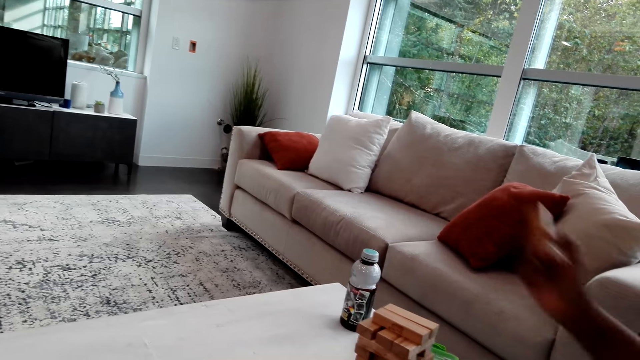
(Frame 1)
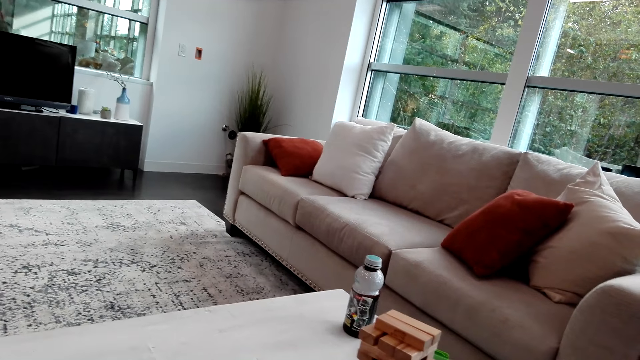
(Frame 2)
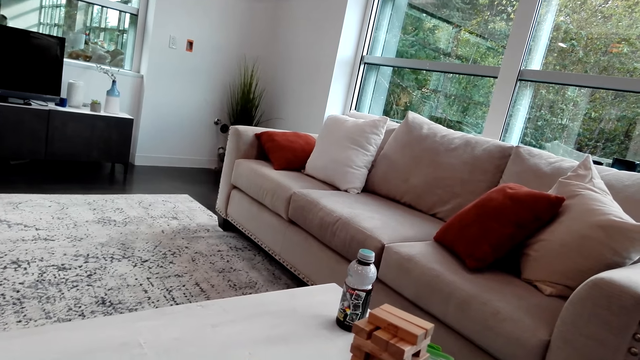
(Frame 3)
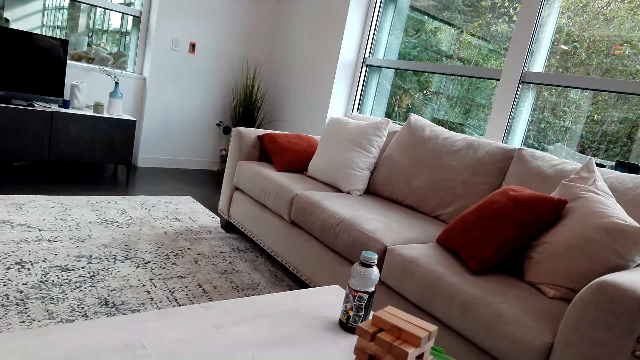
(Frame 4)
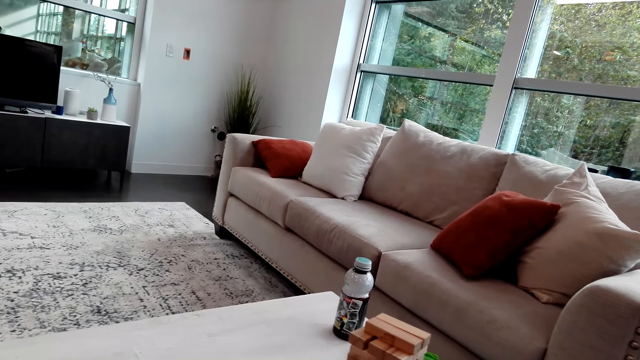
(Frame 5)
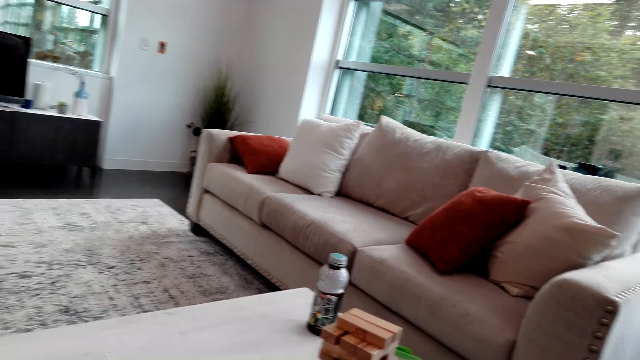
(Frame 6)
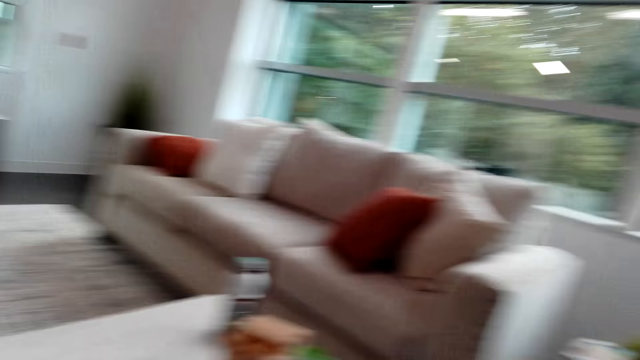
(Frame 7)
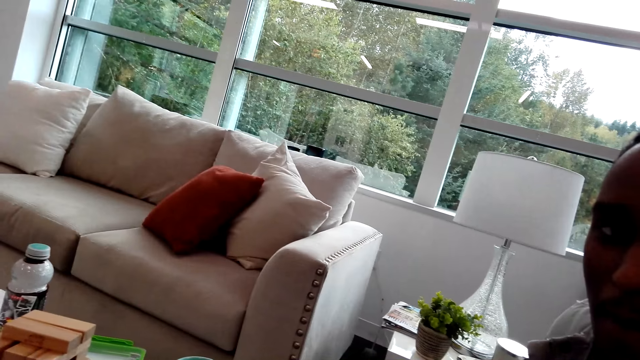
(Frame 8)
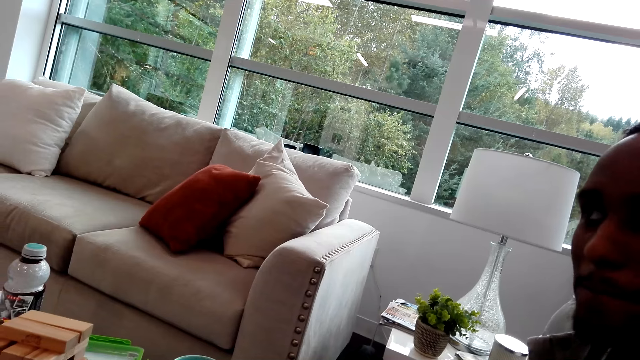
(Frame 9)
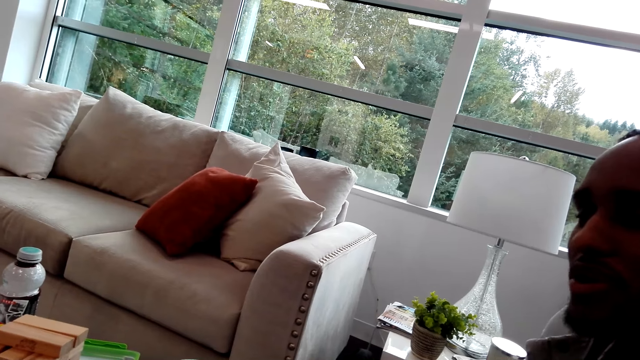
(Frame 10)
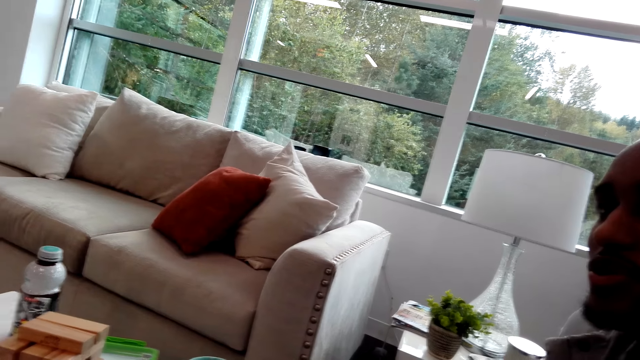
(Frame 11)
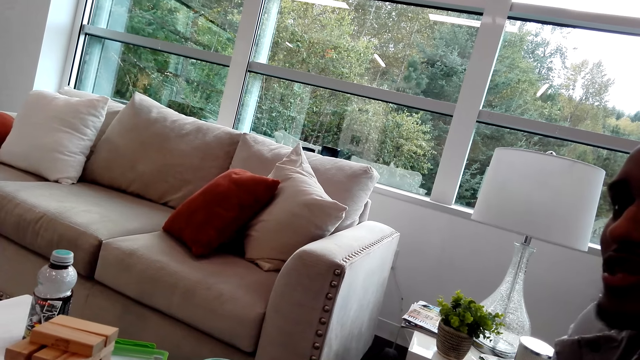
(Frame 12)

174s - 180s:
A man picks up the piece.

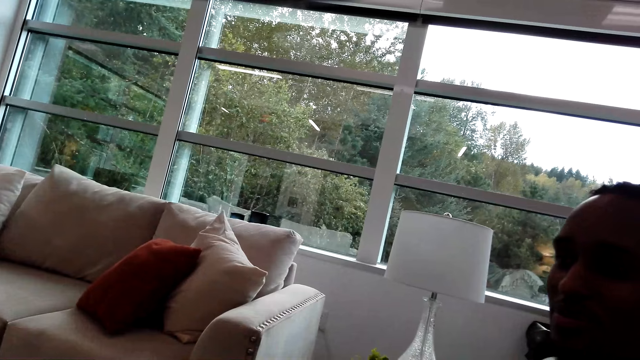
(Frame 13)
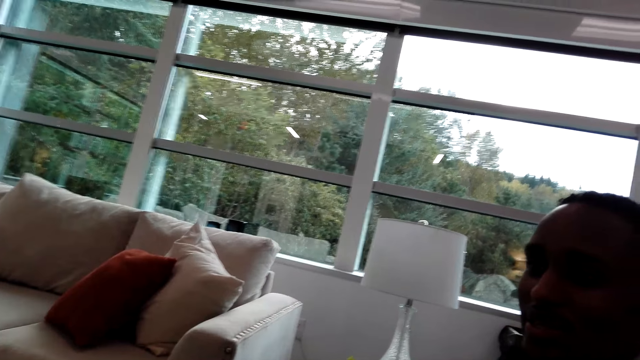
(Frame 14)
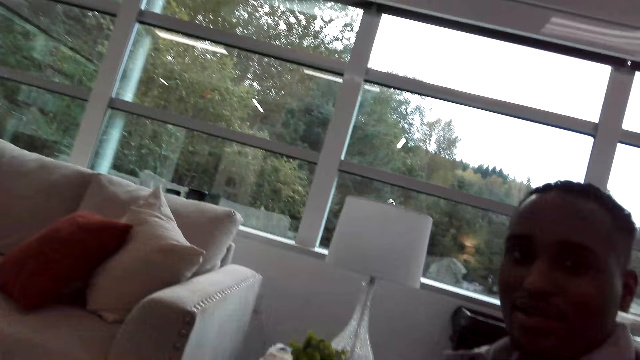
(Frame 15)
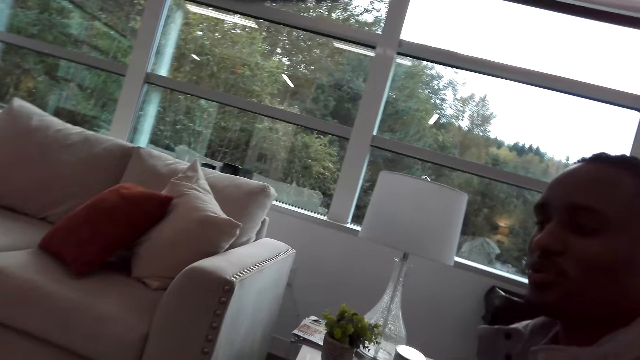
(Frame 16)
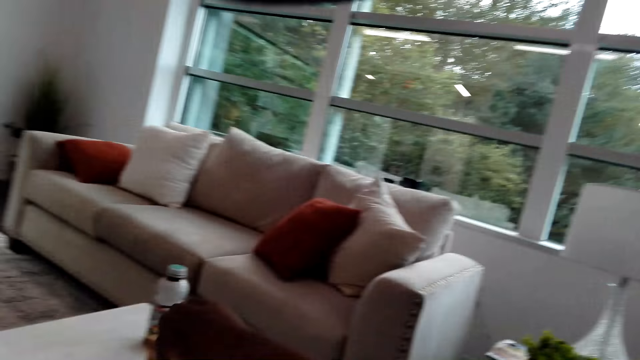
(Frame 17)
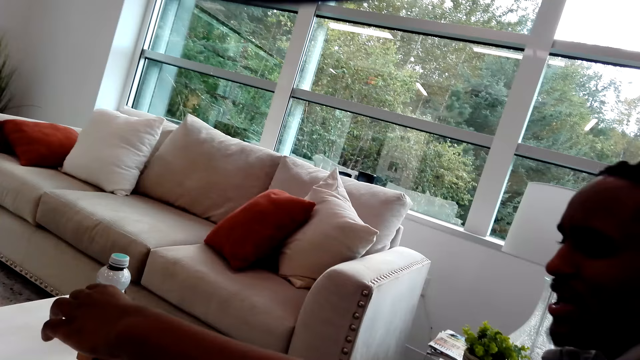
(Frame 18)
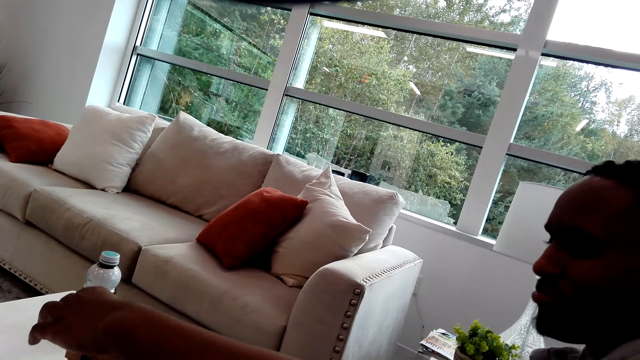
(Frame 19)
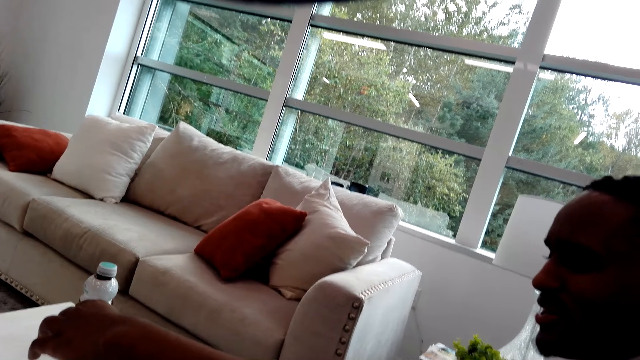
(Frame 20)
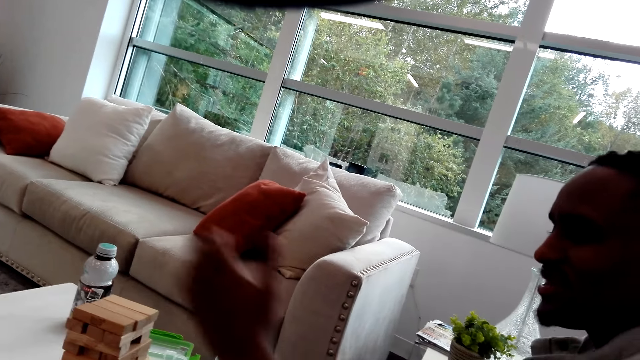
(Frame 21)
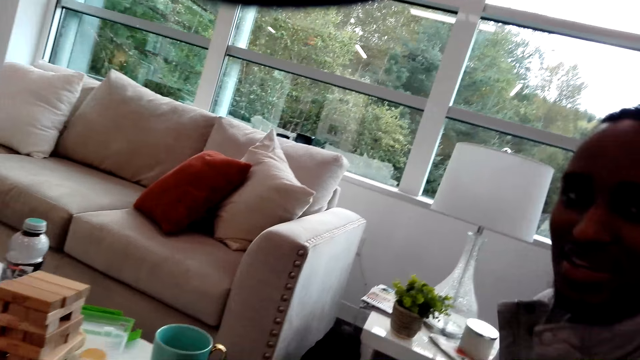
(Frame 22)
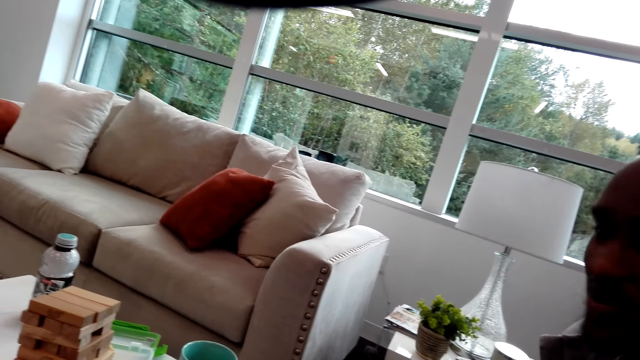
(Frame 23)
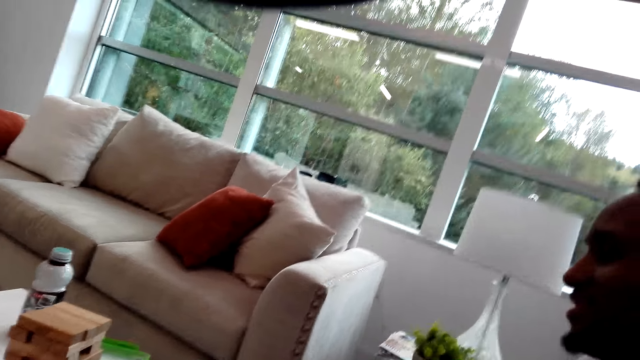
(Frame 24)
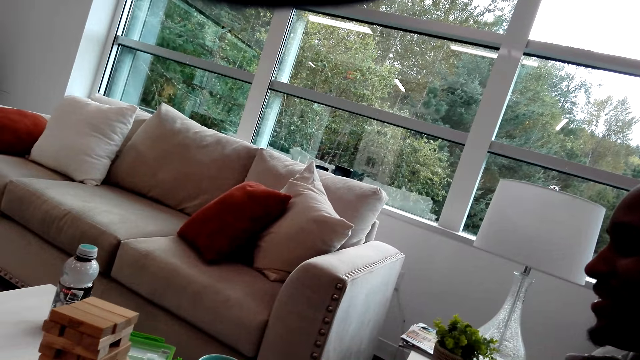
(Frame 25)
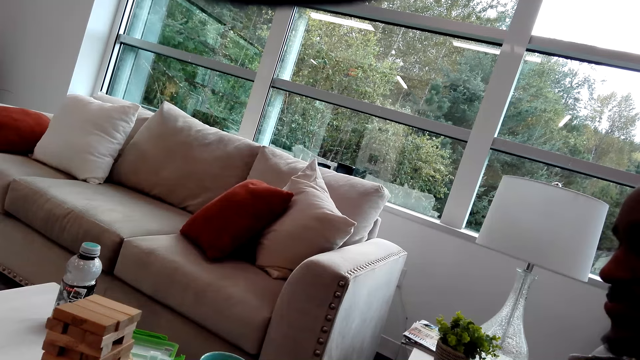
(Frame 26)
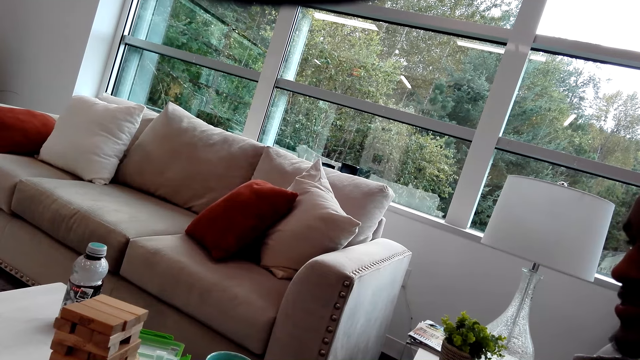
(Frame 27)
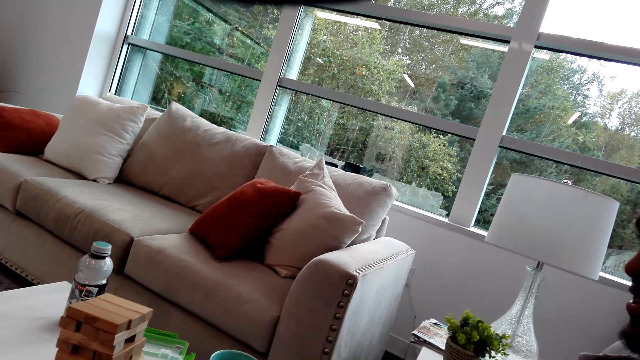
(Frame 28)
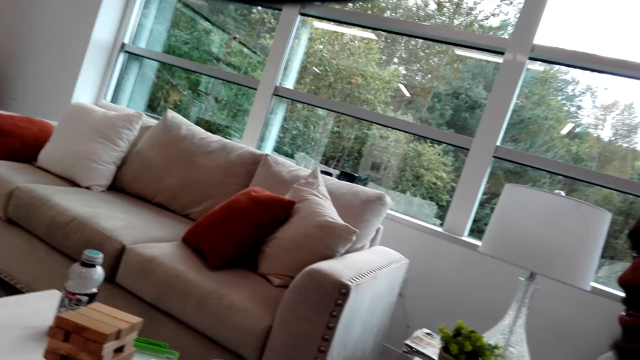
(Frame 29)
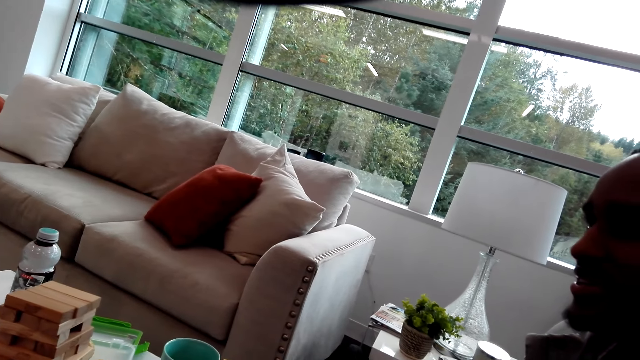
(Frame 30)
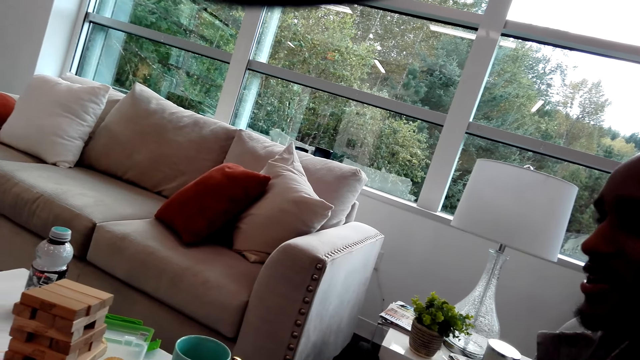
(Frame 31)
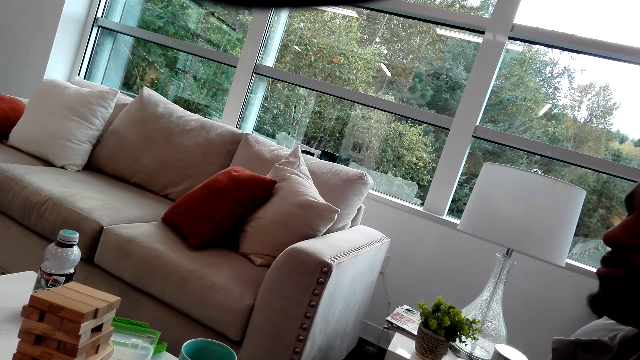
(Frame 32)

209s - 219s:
The camera wearer talks to a man. The man talks to the camera wearer. The man places a wood brick on the topmost level. The camera wearer places a jenga piece on the pattern.

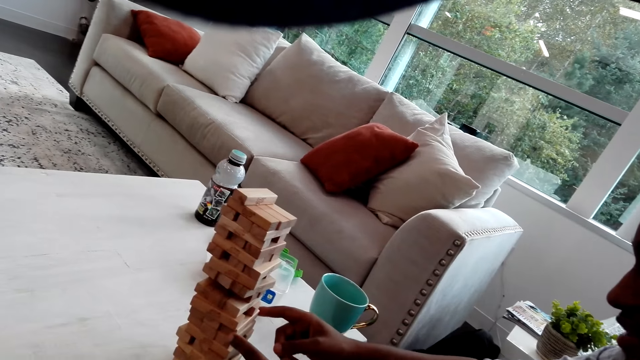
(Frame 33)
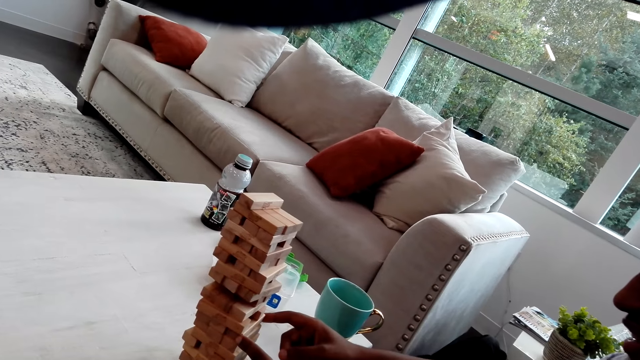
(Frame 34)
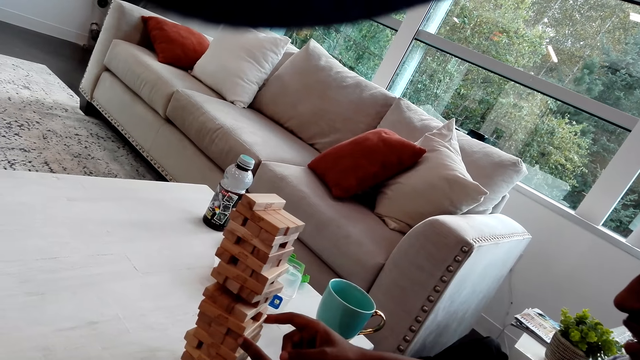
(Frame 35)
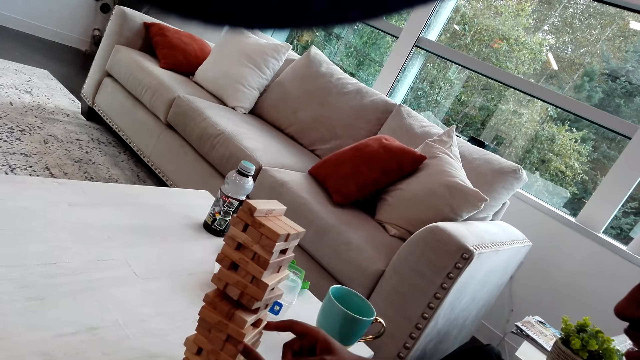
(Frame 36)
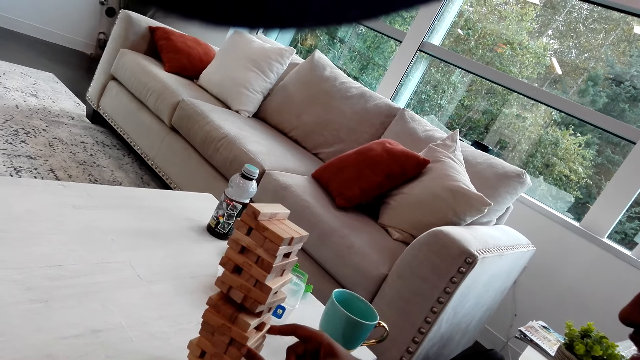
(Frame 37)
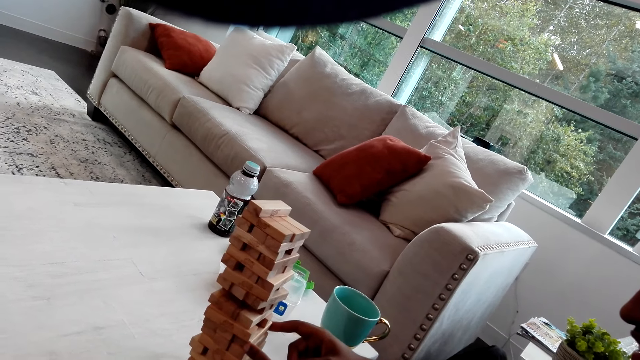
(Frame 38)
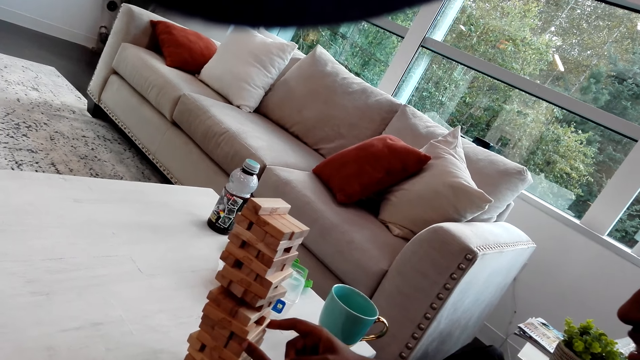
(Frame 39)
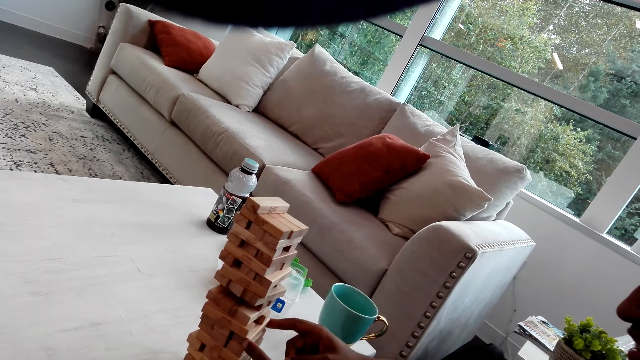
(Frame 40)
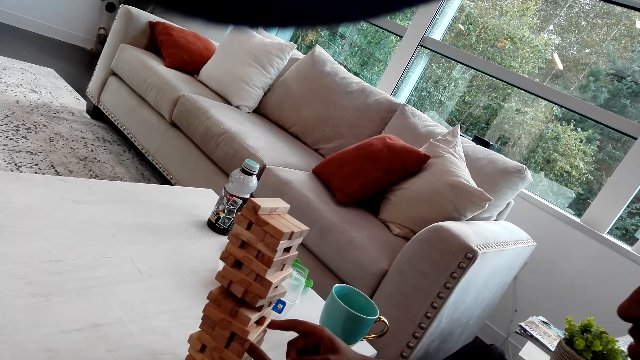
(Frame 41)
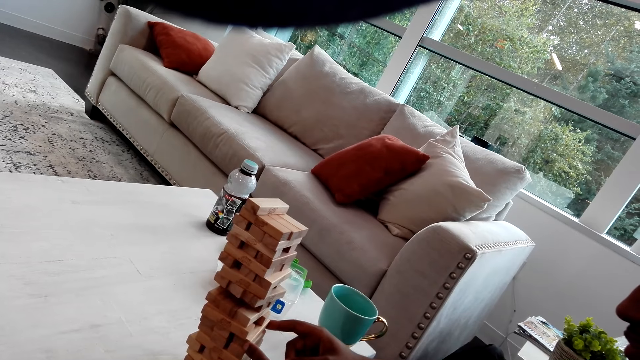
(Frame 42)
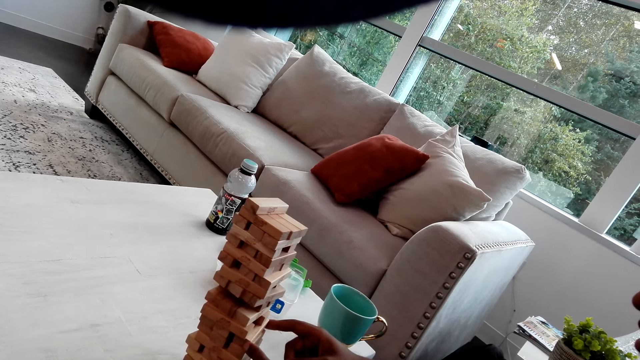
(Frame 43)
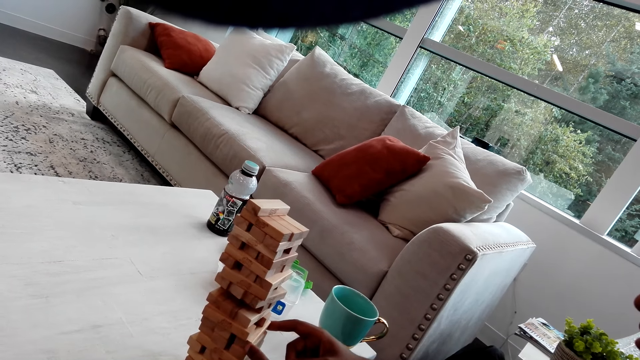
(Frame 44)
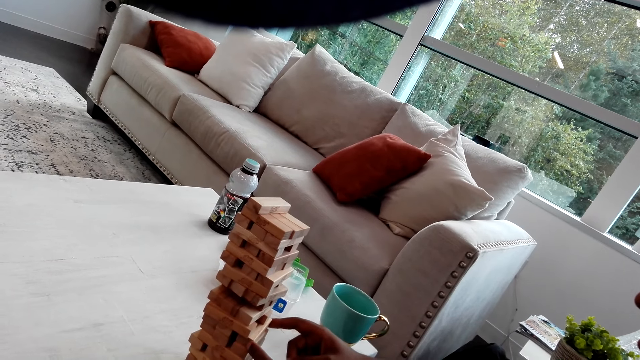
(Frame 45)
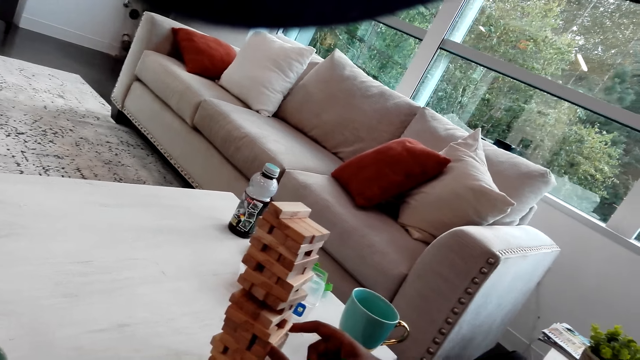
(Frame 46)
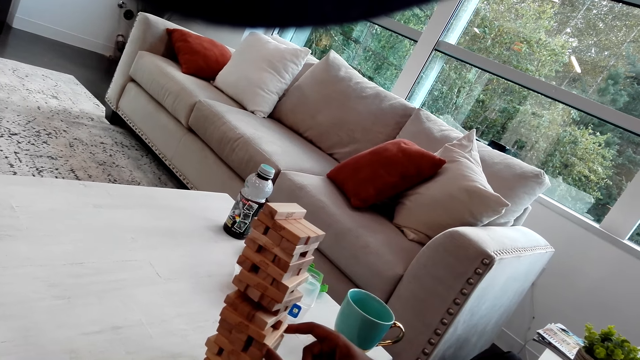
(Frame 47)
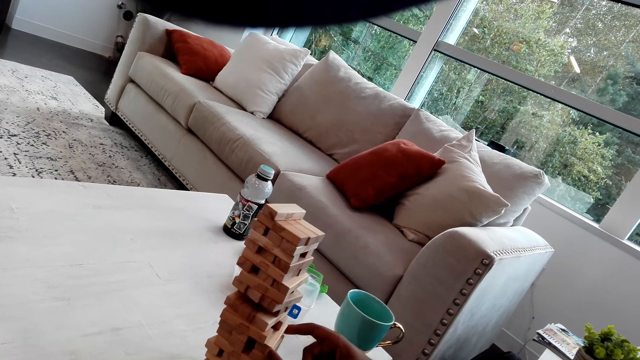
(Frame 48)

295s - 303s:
The camera wearer takes a wood brick.
